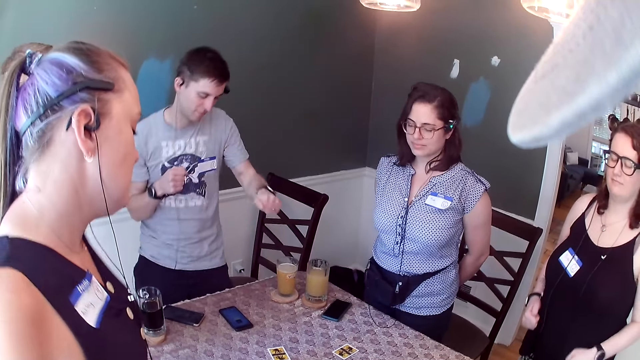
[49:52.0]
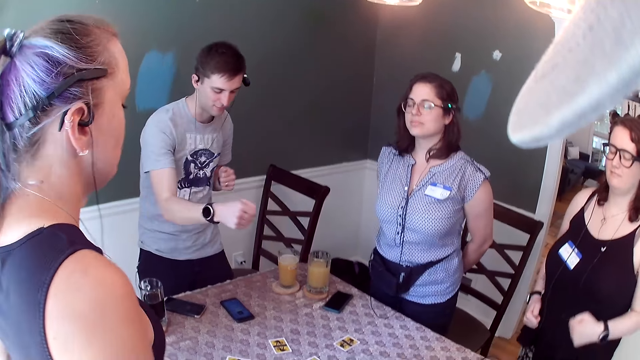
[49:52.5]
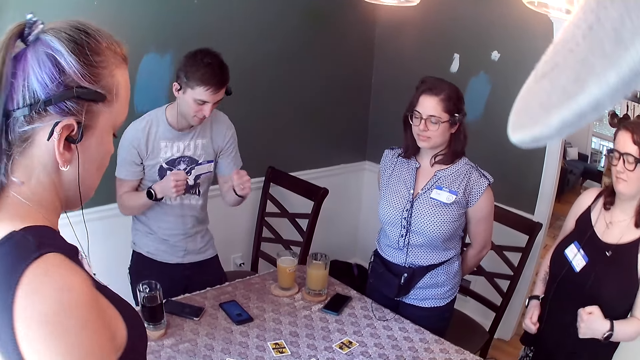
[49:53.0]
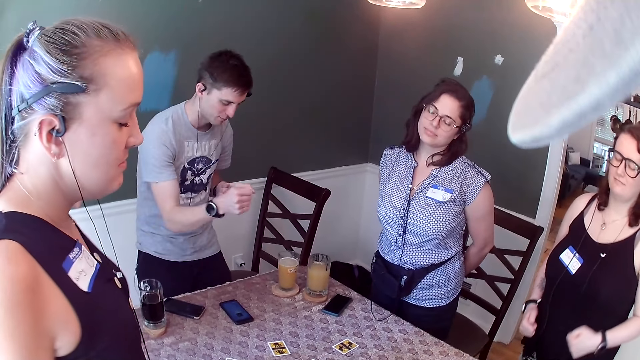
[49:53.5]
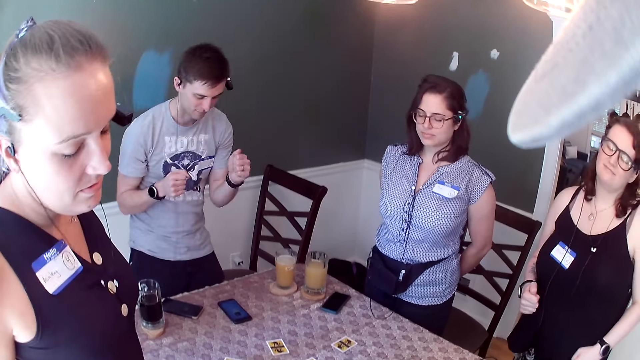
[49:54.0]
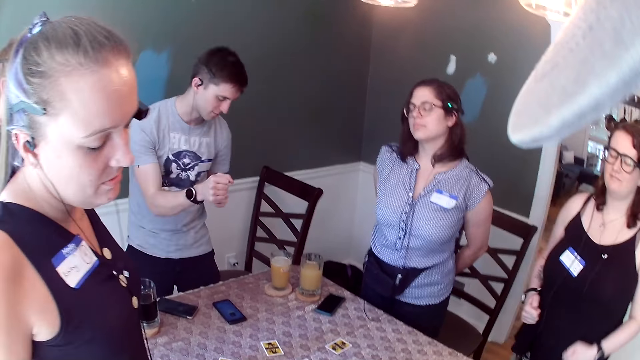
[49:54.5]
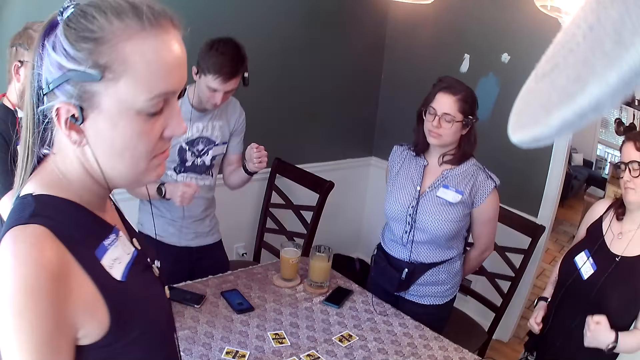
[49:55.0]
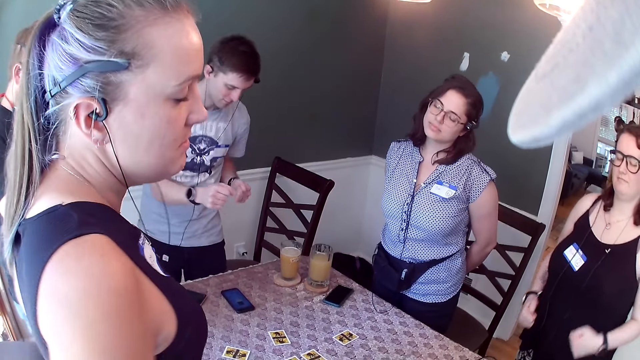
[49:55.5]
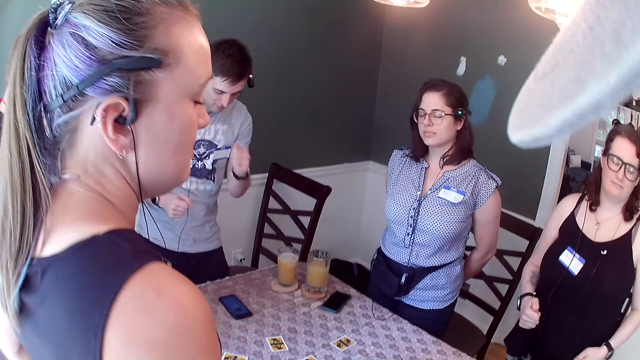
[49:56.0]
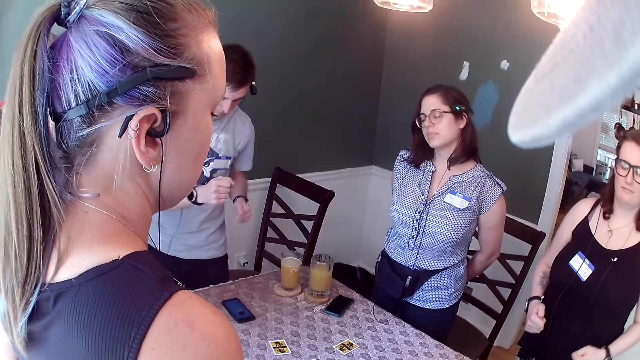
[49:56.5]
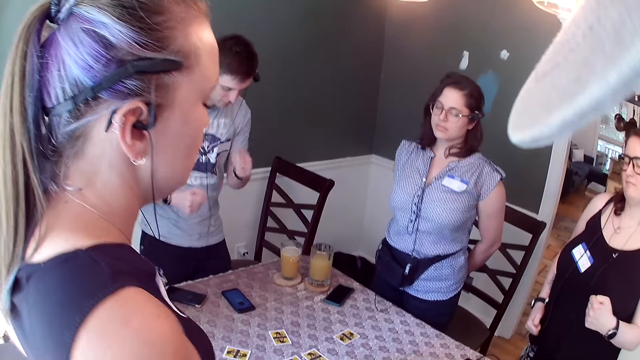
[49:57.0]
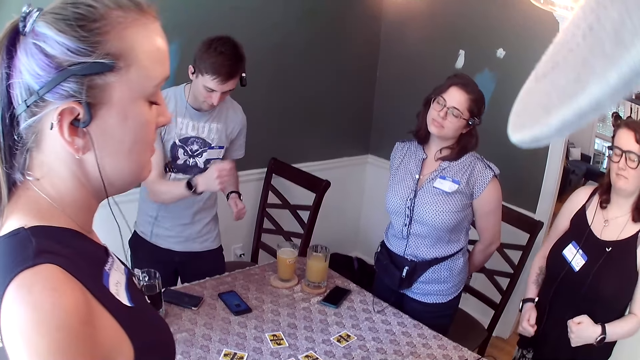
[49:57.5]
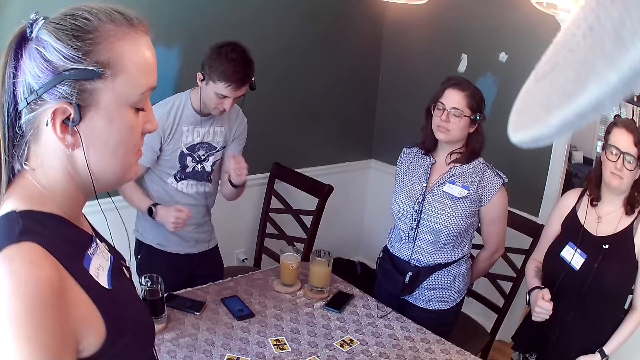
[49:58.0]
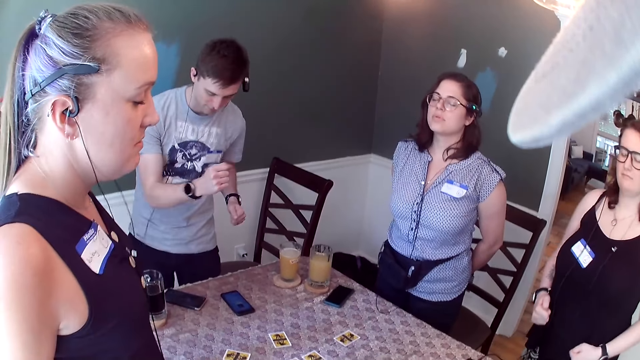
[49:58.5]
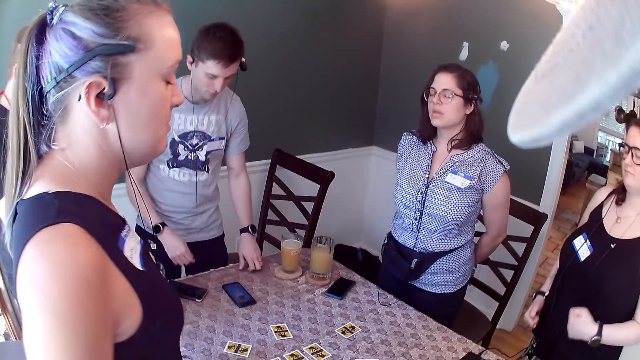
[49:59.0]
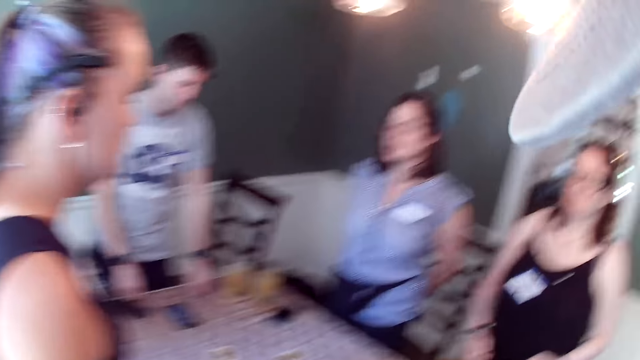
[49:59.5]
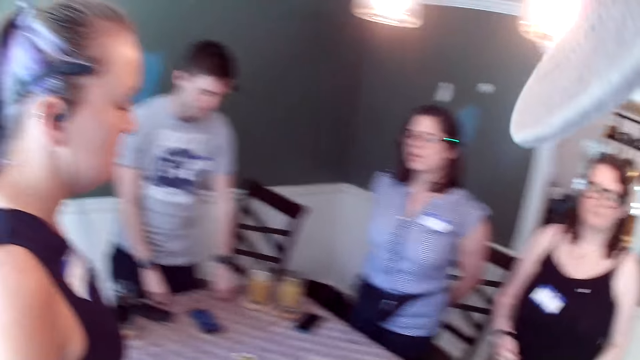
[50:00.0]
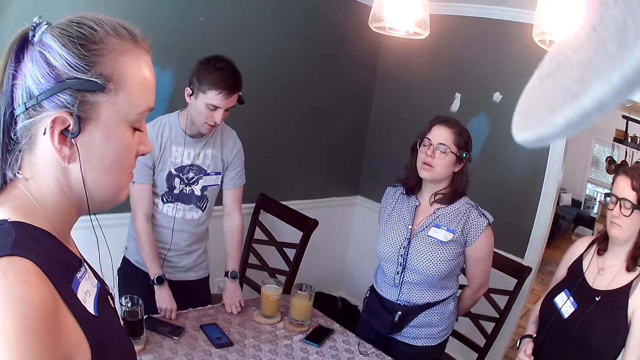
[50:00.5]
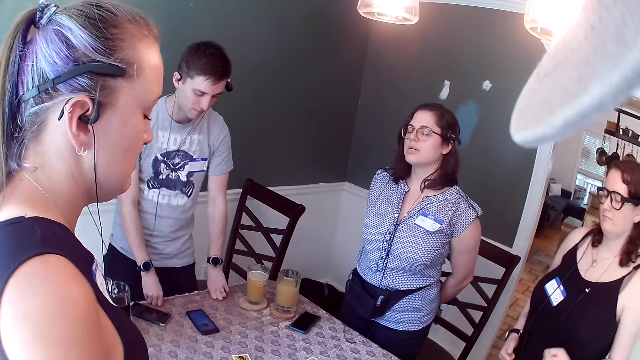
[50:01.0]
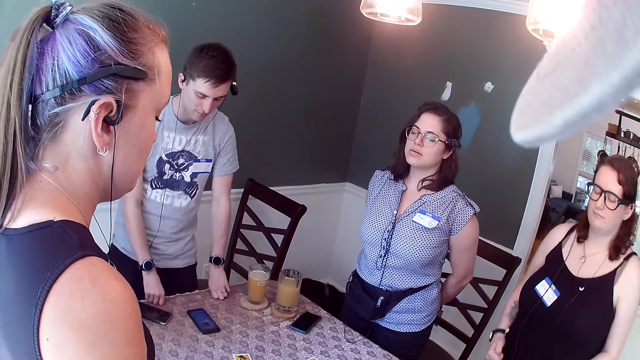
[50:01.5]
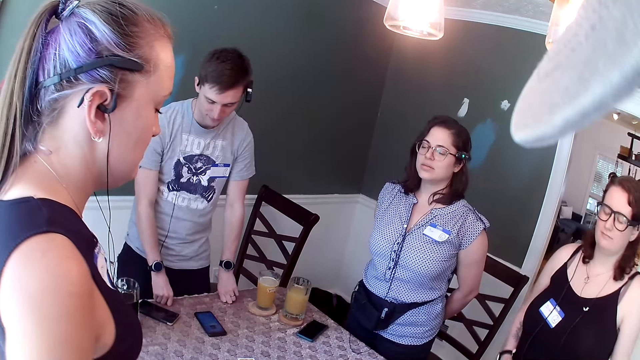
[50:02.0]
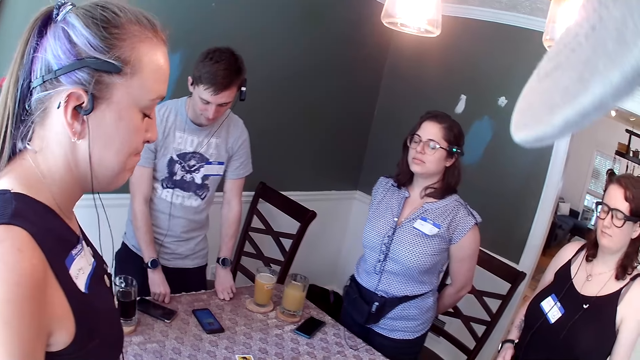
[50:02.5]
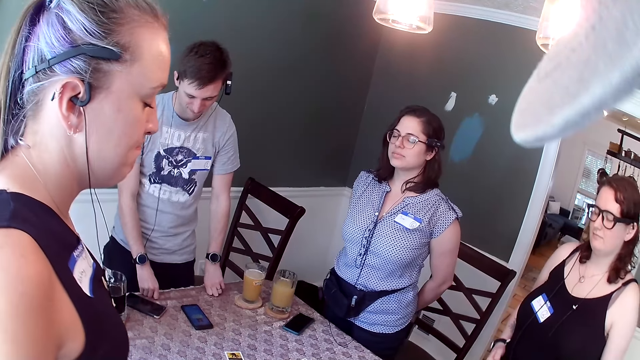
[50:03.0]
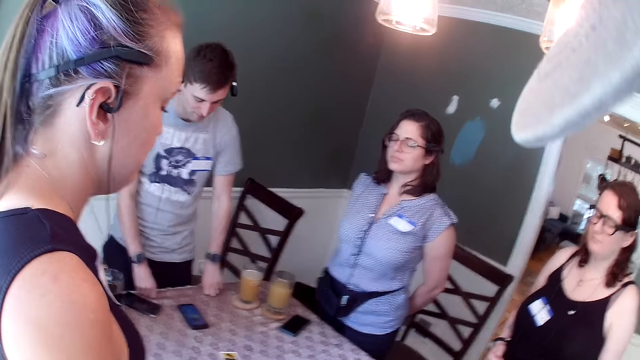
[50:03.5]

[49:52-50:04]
A man touches the table with both hands.

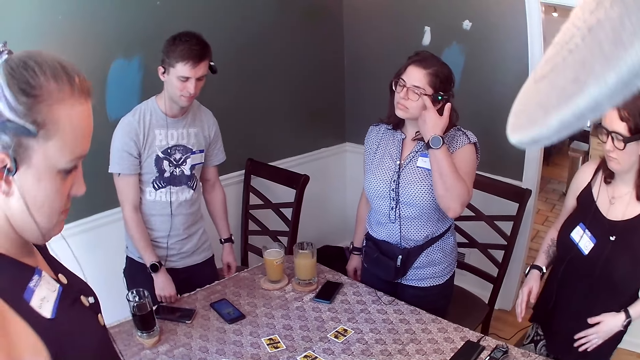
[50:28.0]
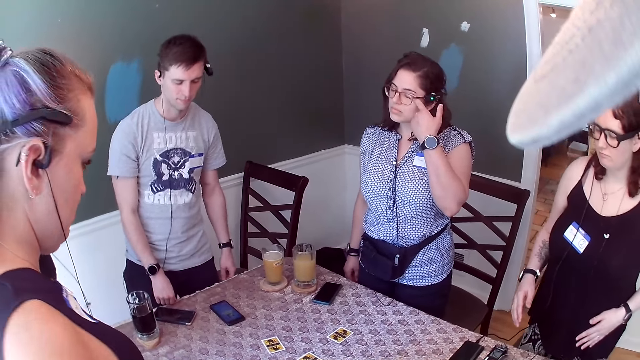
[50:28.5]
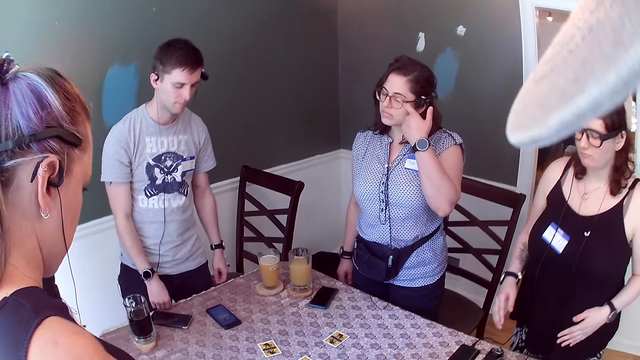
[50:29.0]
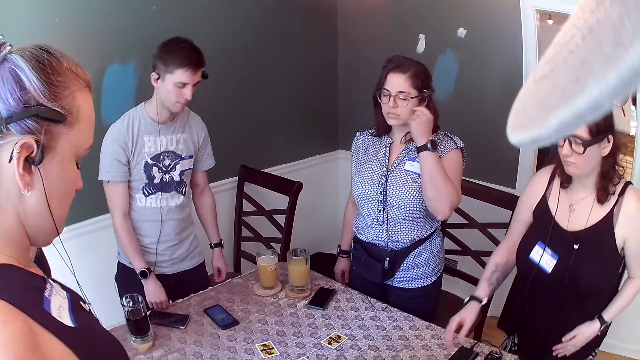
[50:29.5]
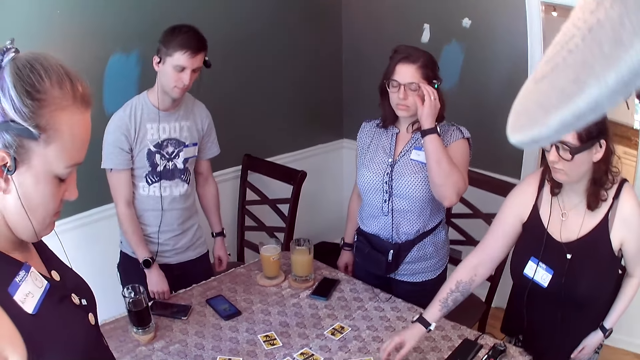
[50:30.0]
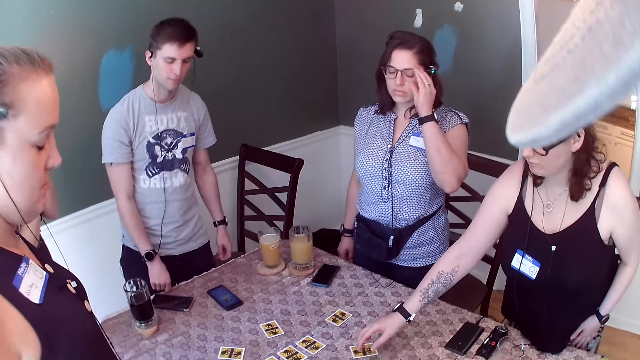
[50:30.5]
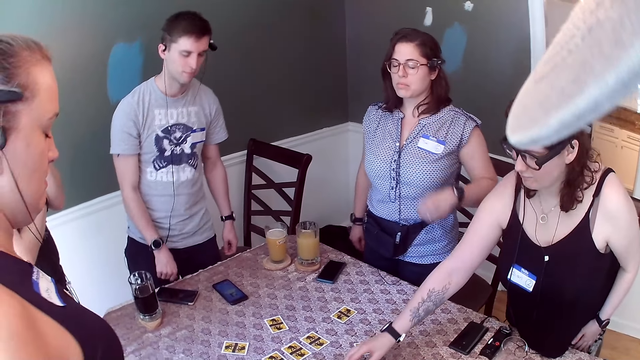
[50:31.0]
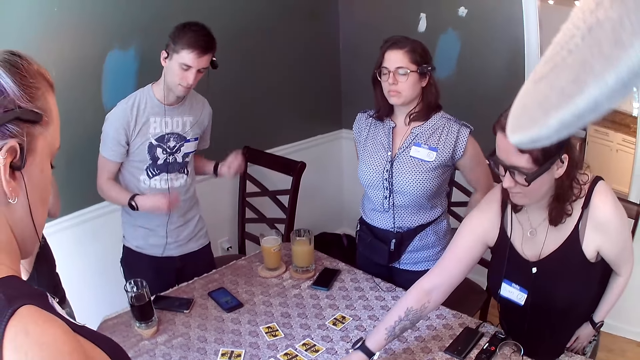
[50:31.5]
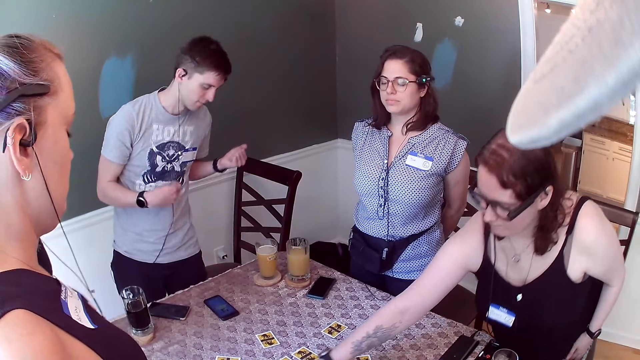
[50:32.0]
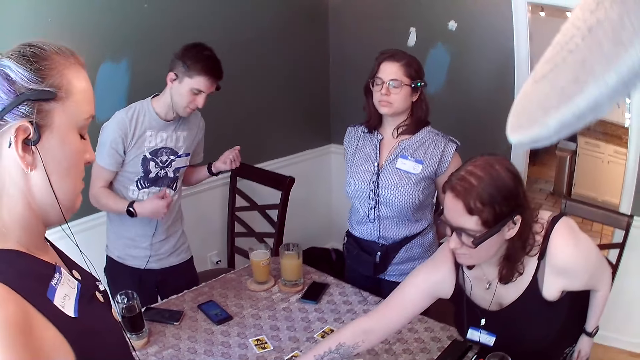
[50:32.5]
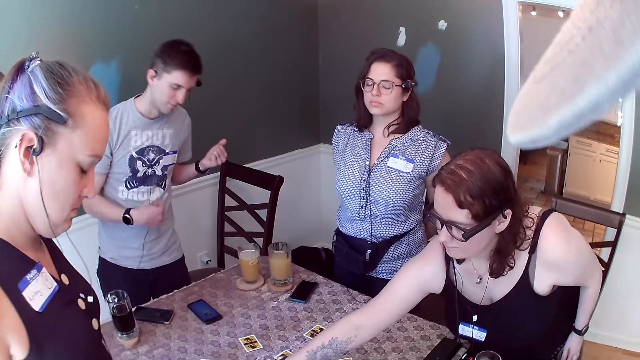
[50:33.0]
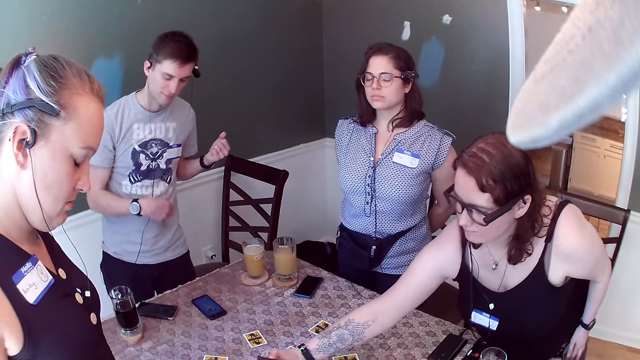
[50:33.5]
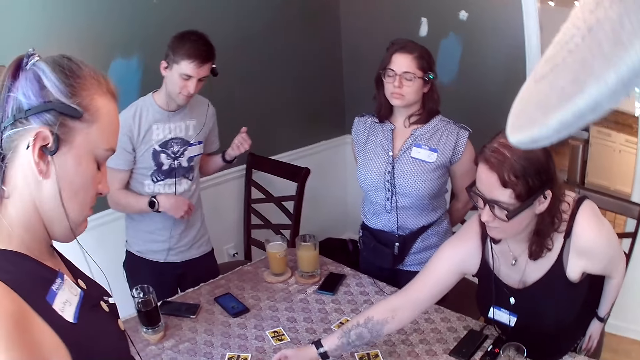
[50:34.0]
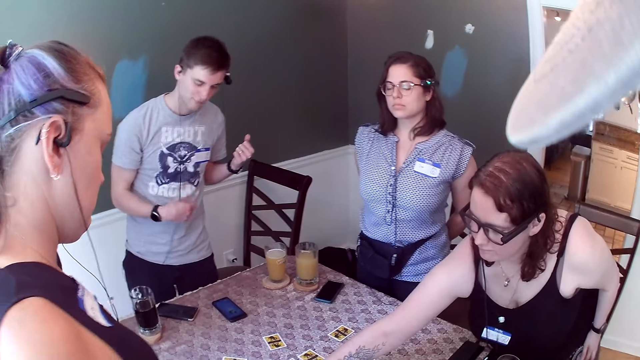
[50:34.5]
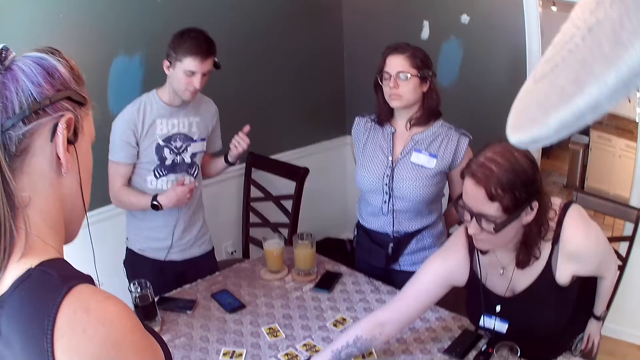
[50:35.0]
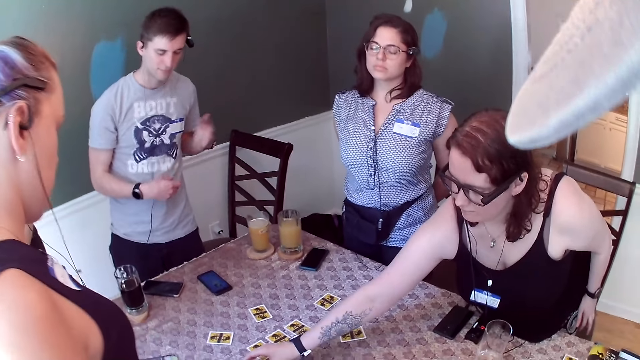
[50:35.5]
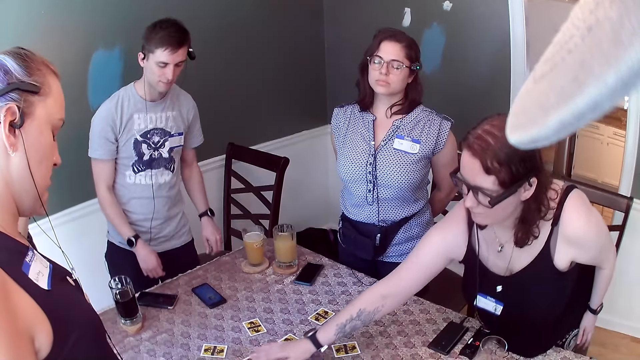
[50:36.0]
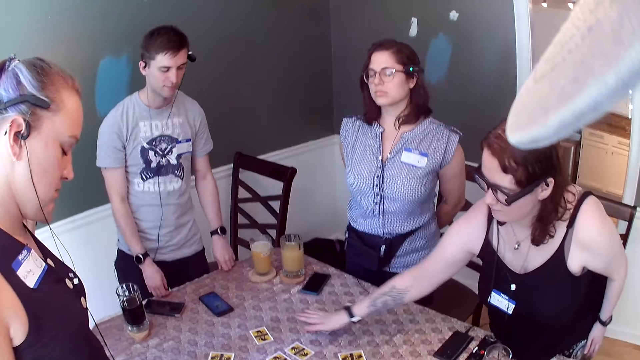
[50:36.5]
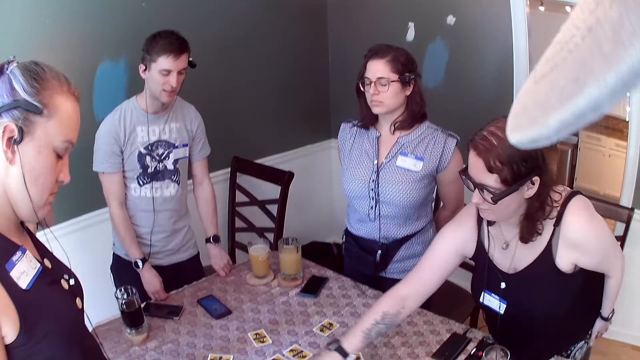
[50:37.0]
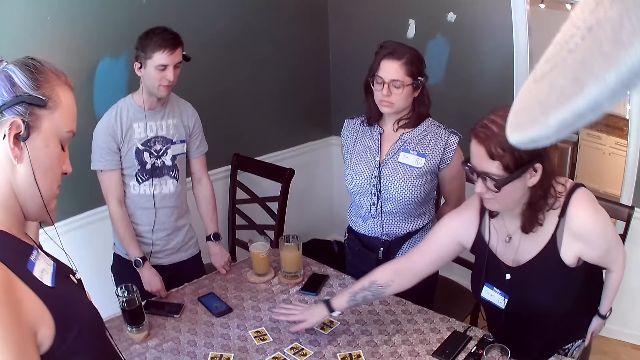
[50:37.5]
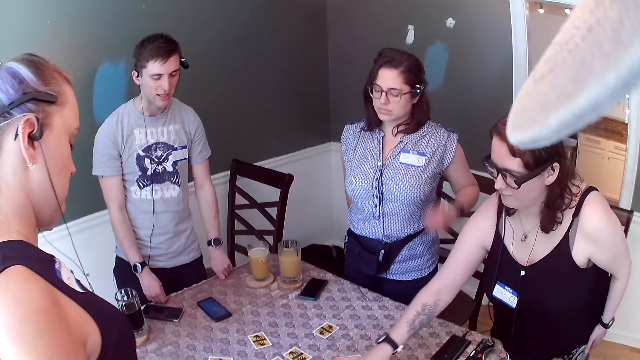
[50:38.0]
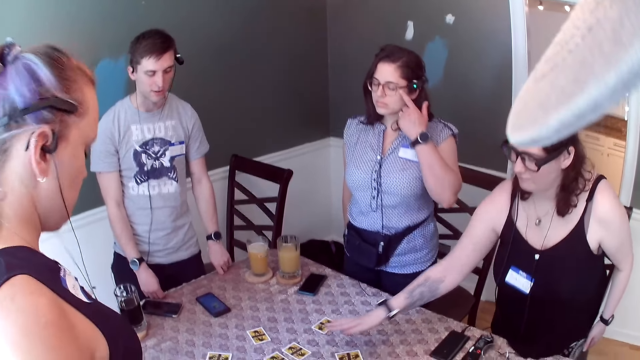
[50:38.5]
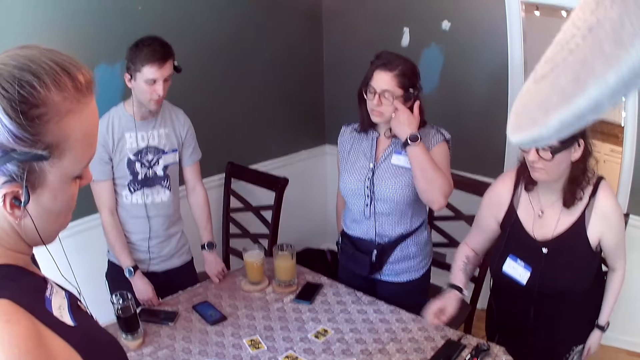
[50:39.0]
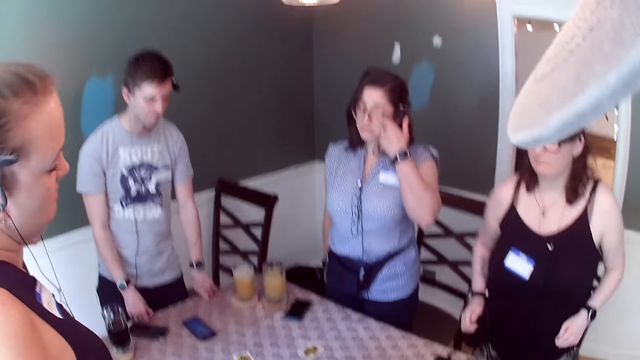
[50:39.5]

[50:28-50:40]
The woman extends her right hand to the table. The woman touches a phone on the table with her right hand. The woman drops the phone on the table with her right hand. The woman moves her right hand in a circular motion over the cards on the table.
